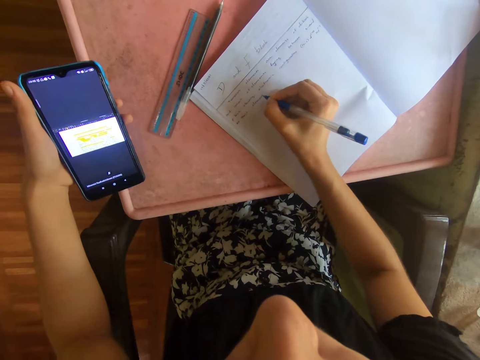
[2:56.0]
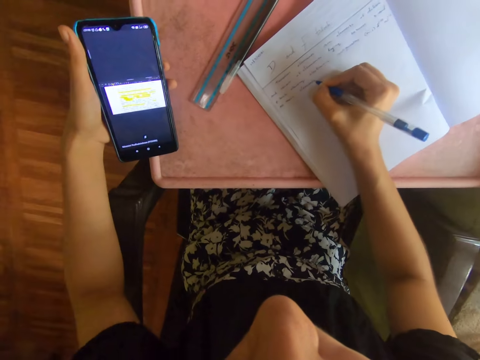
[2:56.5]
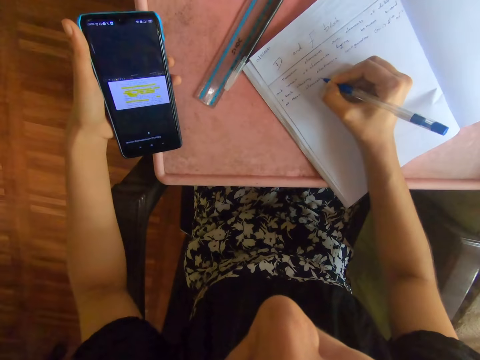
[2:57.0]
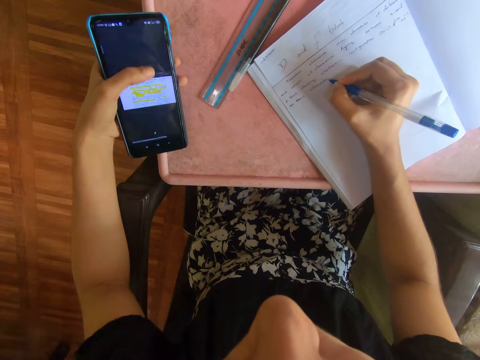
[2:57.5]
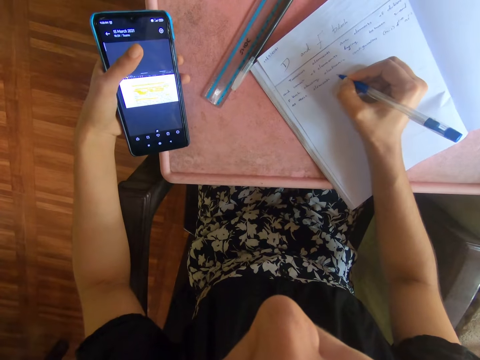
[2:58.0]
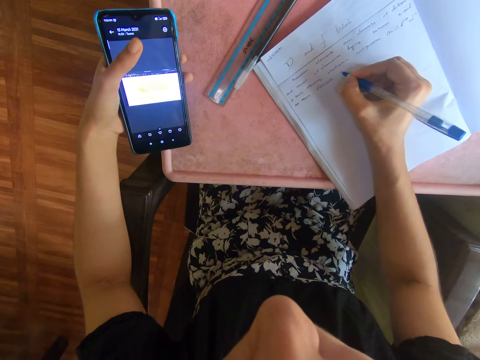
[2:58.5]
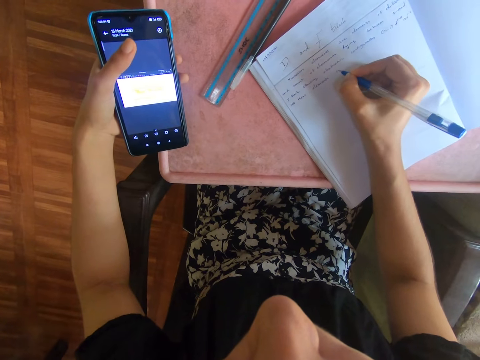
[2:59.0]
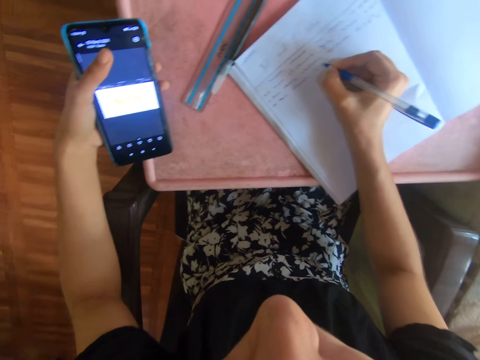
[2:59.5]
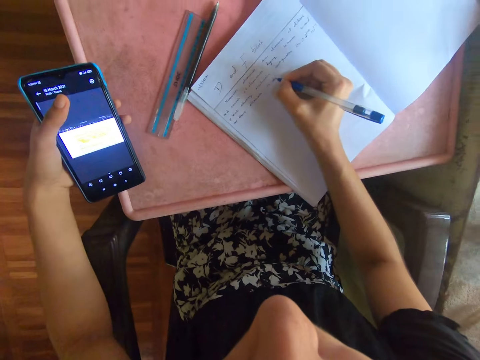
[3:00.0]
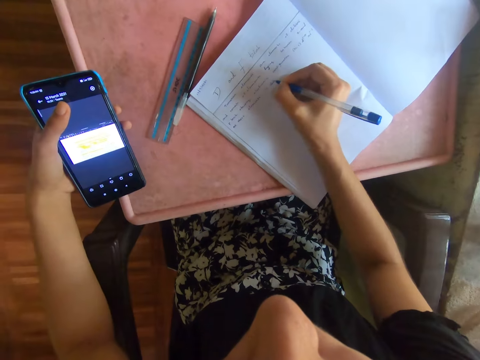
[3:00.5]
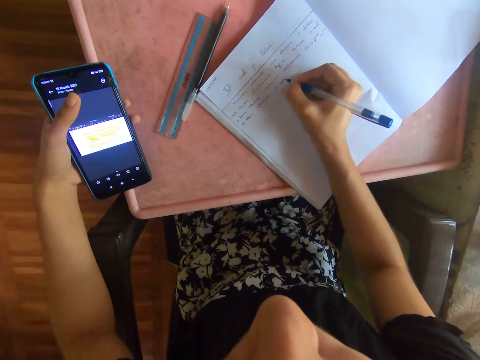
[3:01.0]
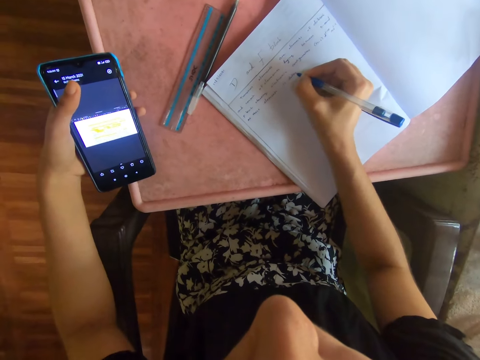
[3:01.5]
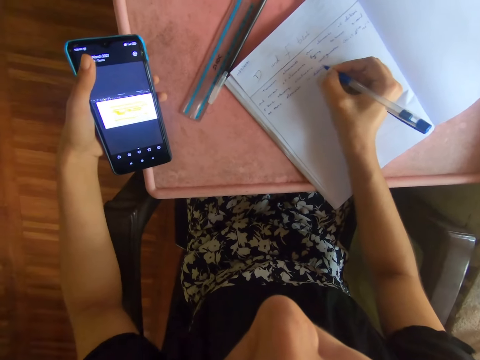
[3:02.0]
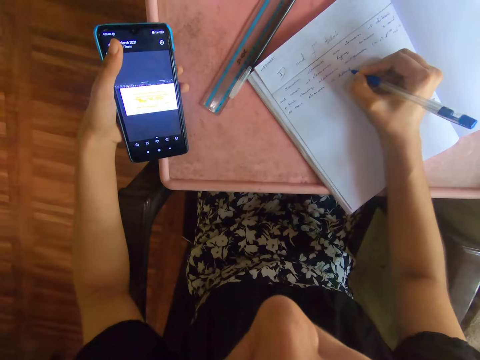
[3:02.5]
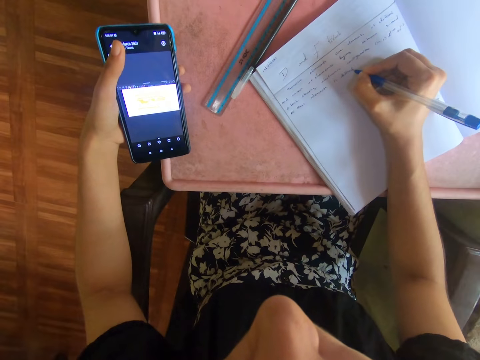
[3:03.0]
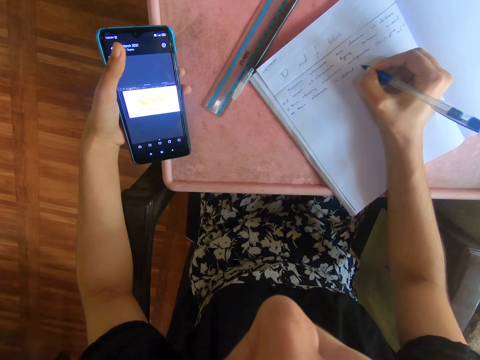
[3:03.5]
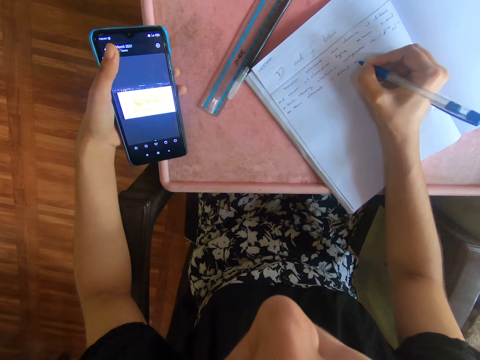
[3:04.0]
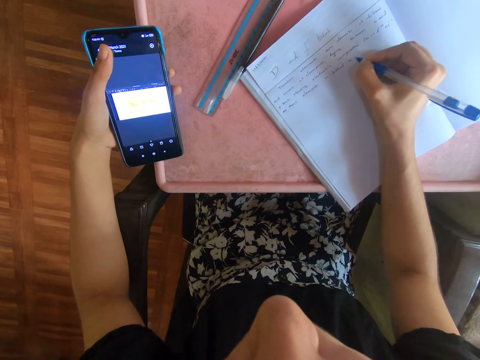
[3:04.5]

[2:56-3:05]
The camera wearer operates a phone. They write on a book with a pen.

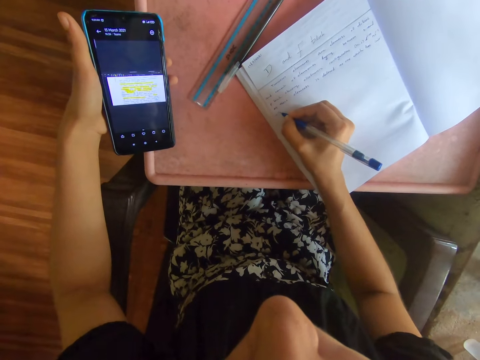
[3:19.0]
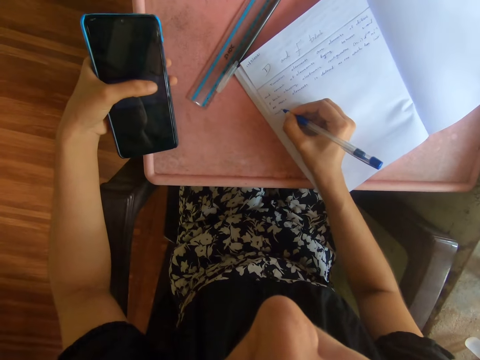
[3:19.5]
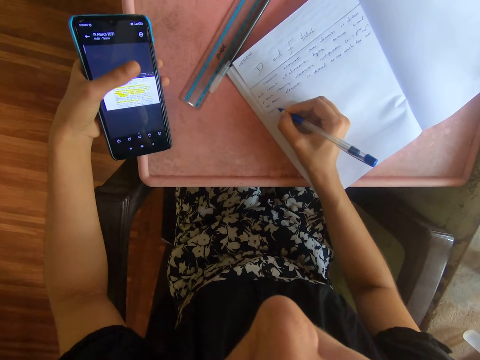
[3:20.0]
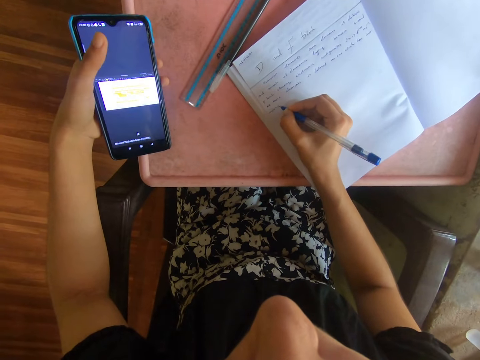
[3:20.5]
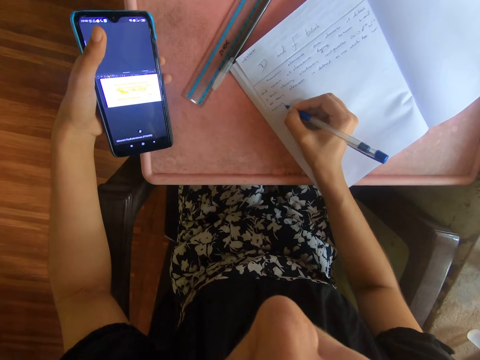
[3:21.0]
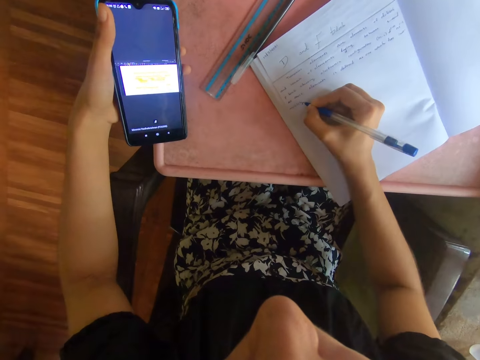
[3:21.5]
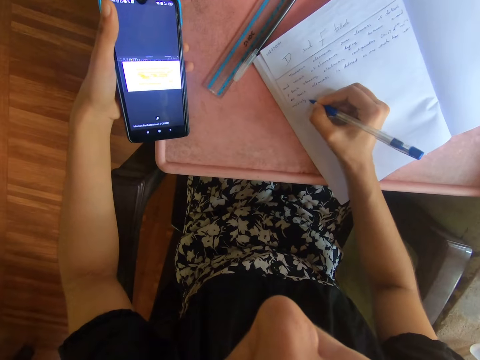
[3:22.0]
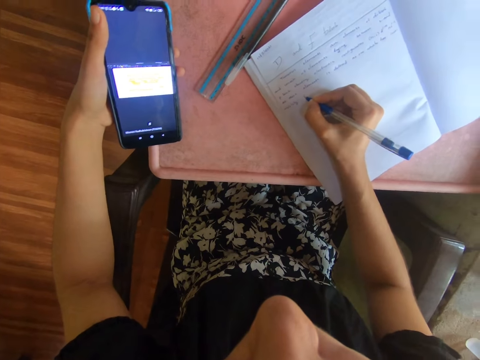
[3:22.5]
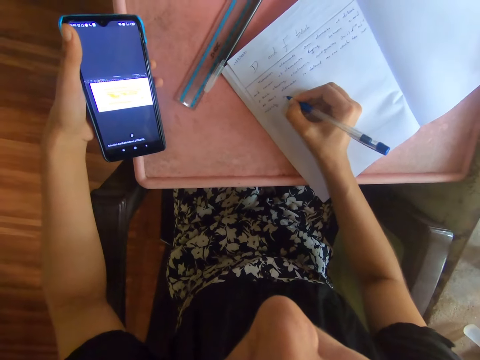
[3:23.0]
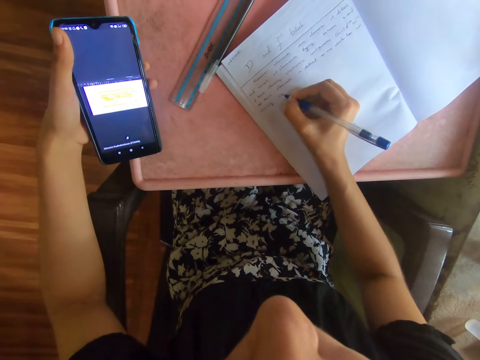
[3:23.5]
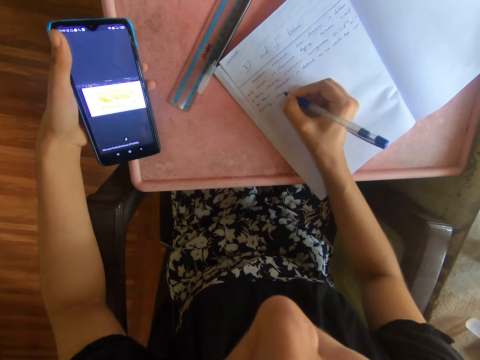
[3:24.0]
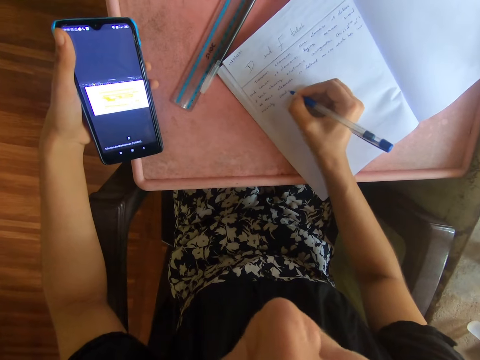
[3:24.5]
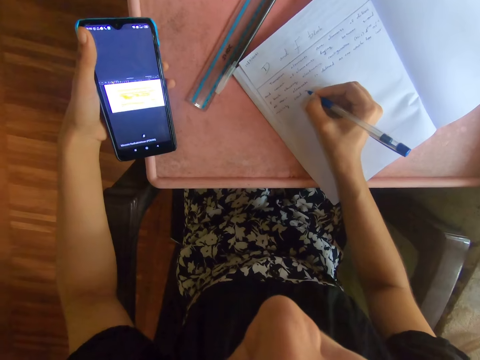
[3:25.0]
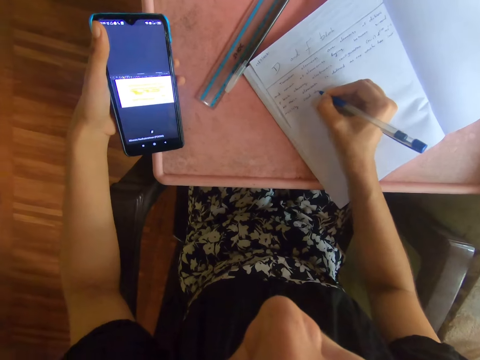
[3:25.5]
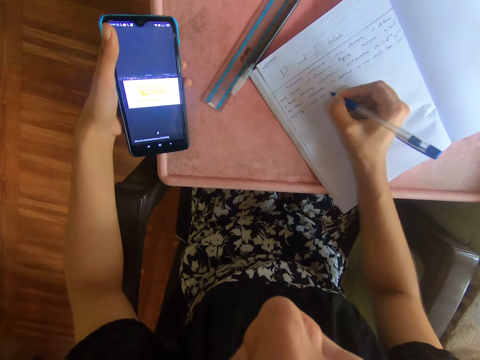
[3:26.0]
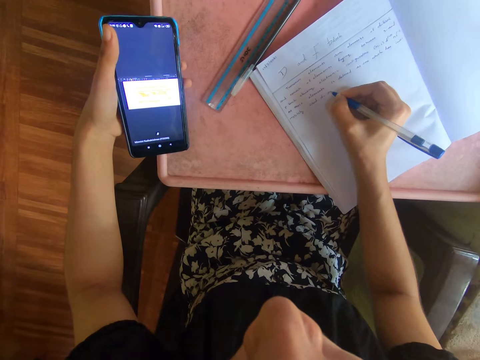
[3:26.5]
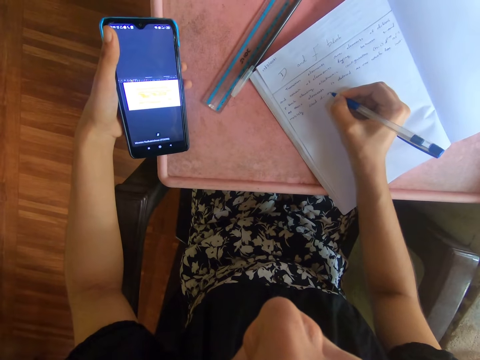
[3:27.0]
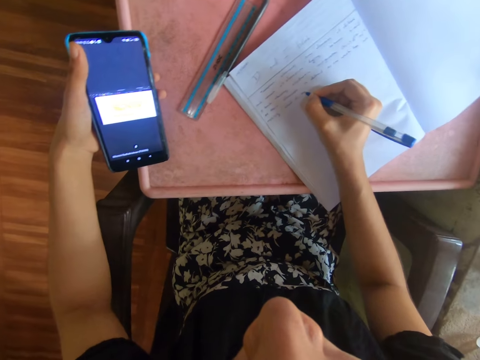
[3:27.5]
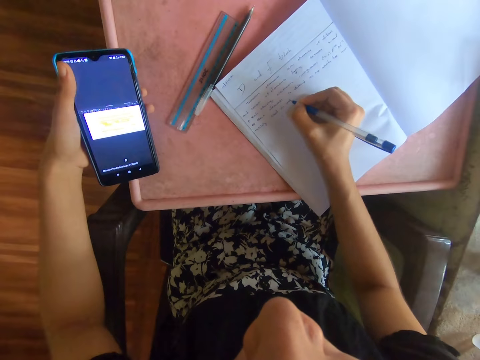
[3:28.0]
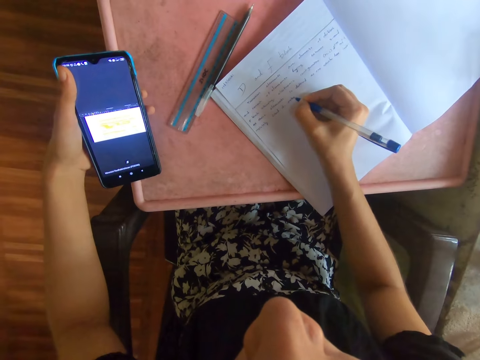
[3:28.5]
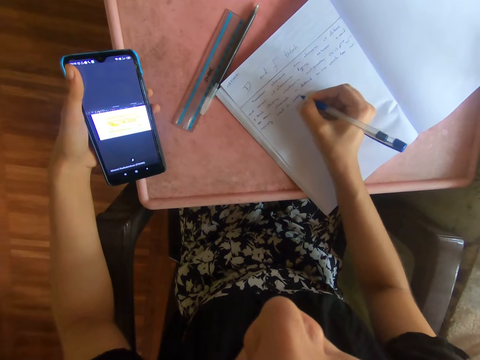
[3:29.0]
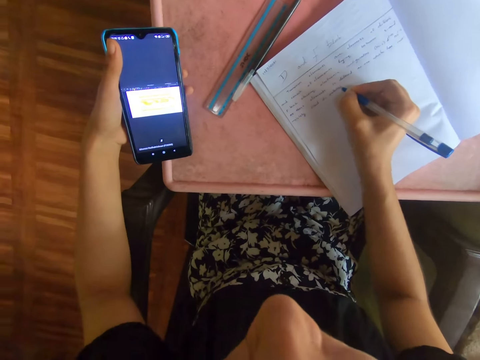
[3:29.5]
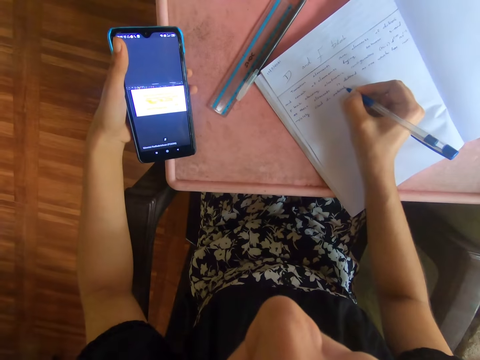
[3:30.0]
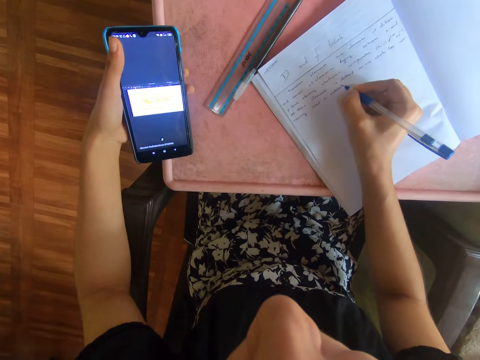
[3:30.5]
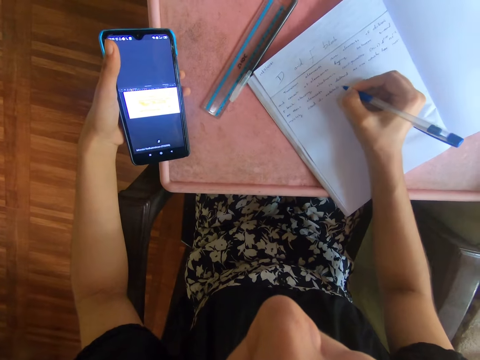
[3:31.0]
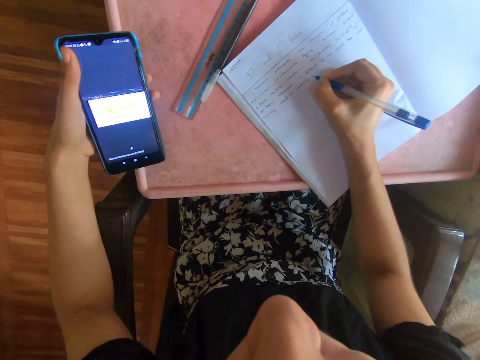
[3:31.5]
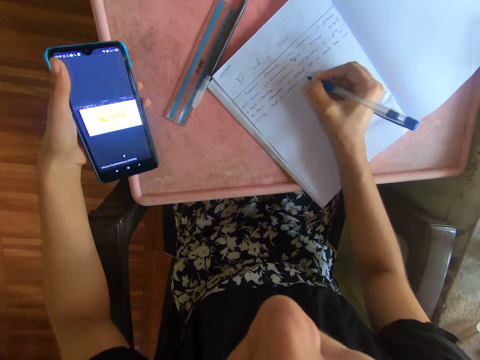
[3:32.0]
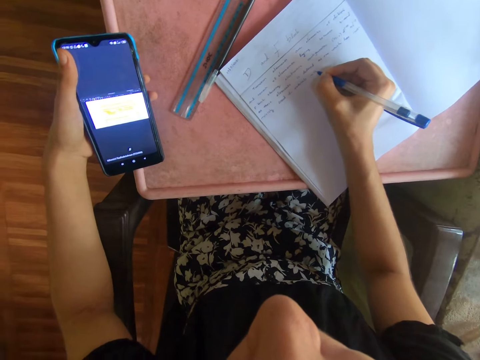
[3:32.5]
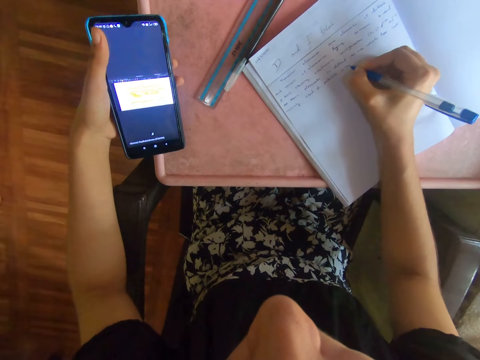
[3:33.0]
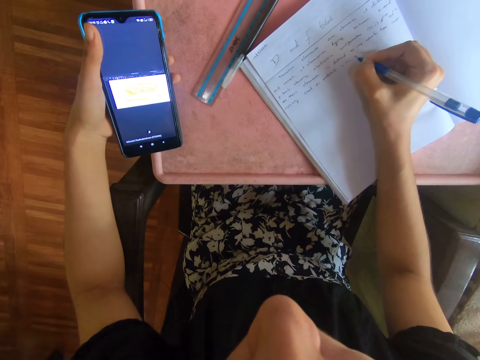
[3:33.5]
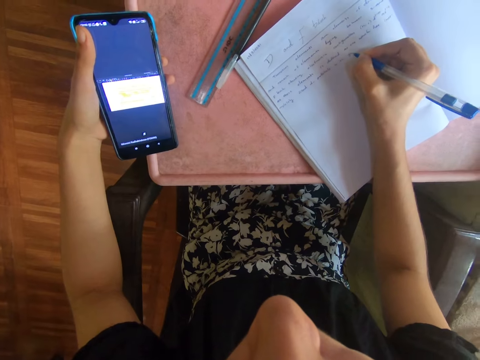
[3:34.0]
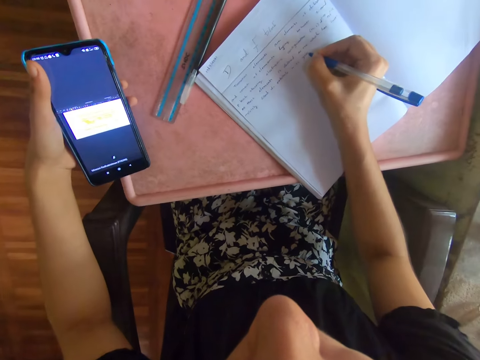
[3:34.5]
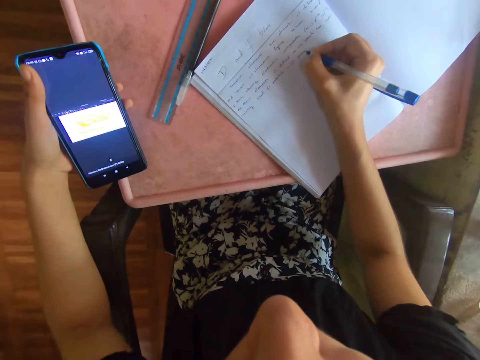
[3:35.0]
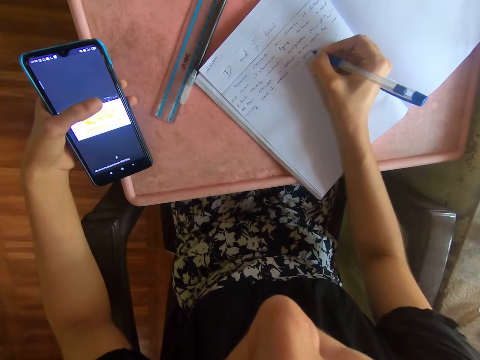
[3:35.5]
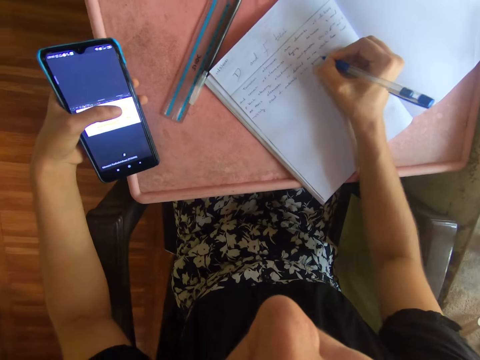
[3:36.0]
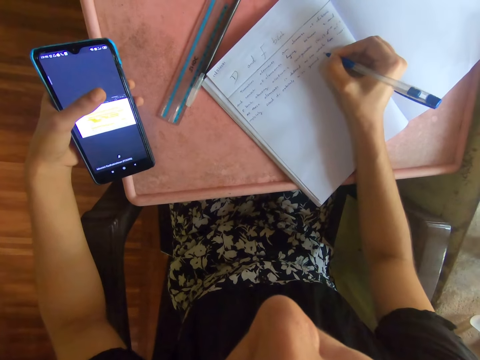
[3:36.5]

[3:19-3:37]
The camera wearer operates a phone. They write on a book with a pen.
